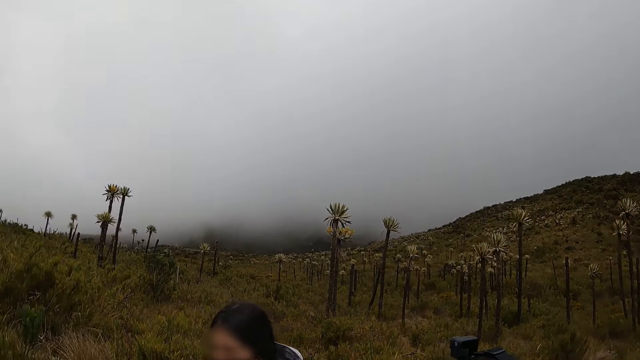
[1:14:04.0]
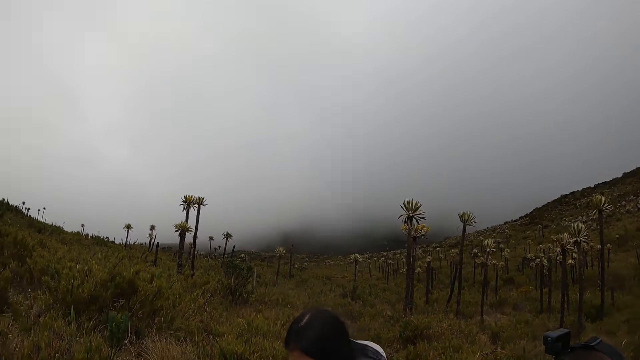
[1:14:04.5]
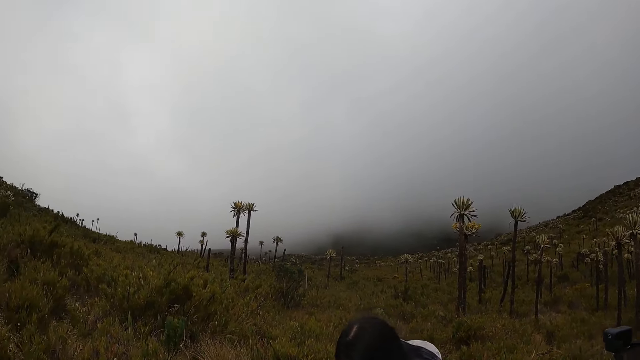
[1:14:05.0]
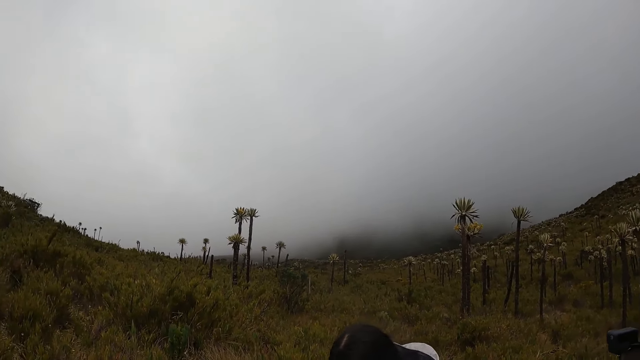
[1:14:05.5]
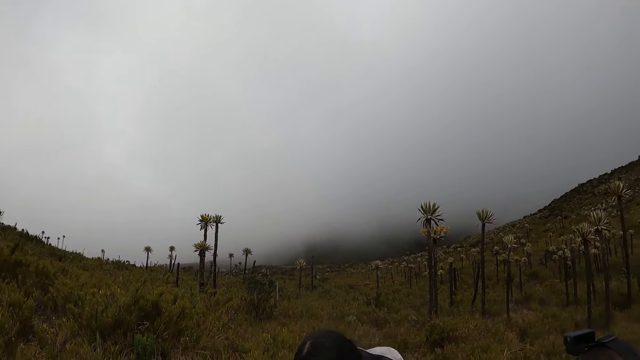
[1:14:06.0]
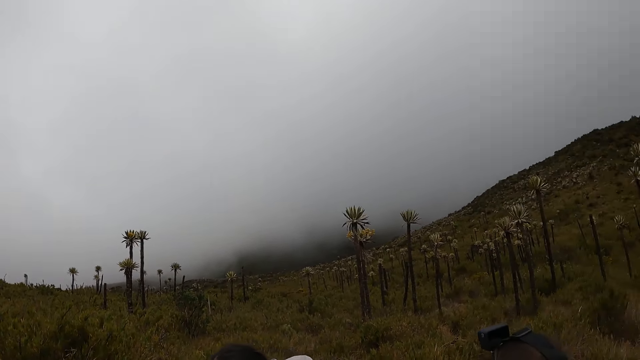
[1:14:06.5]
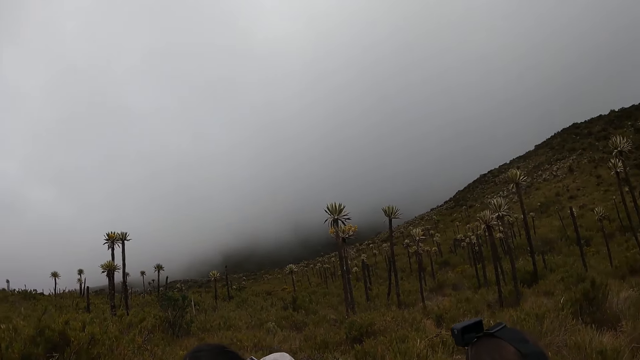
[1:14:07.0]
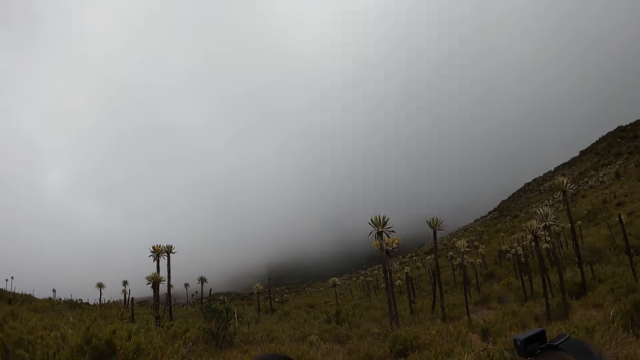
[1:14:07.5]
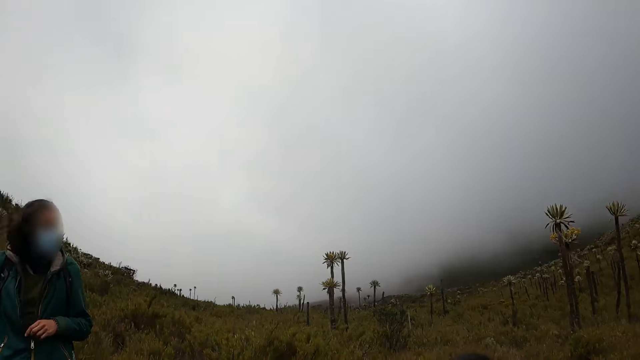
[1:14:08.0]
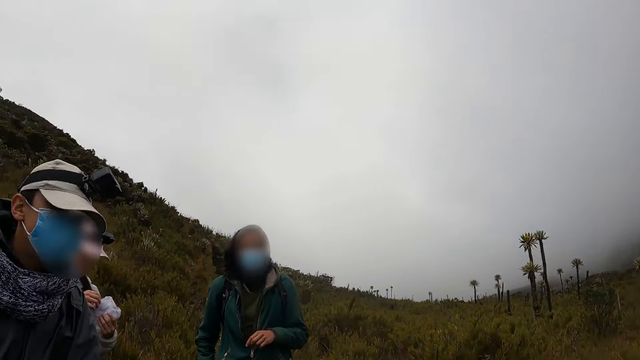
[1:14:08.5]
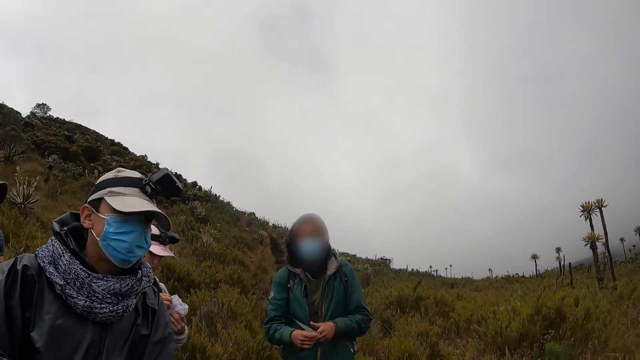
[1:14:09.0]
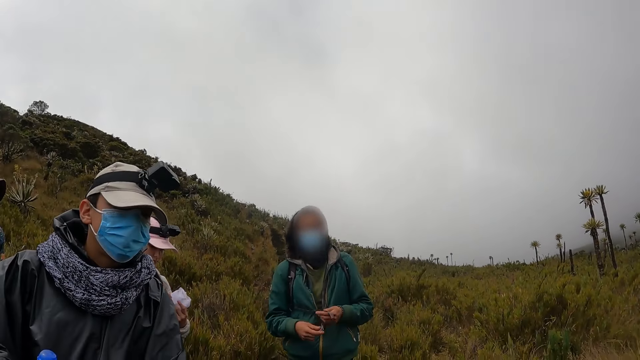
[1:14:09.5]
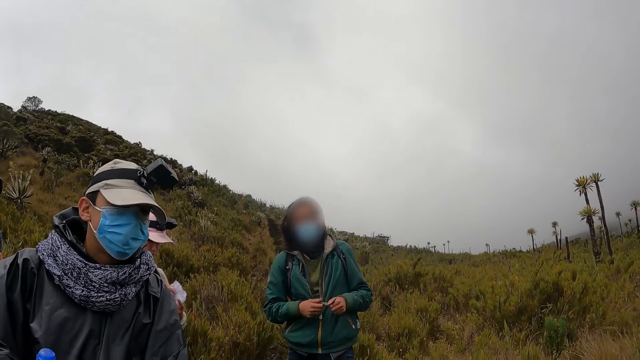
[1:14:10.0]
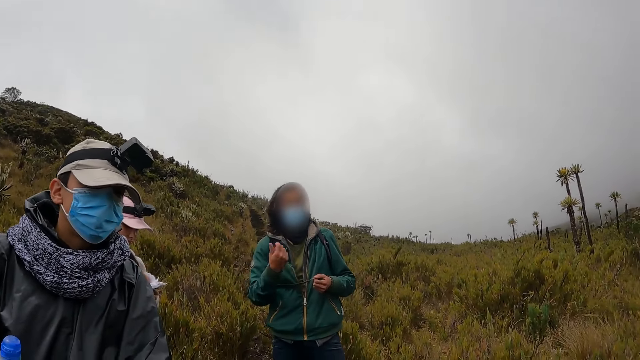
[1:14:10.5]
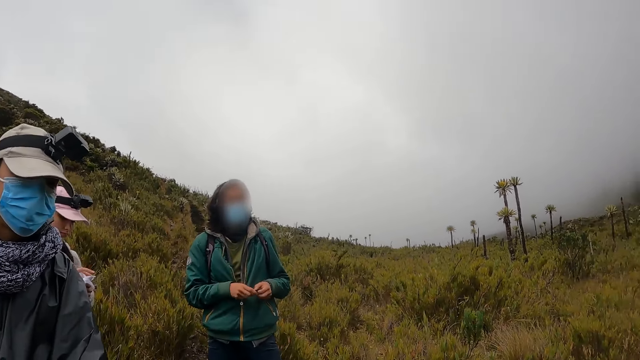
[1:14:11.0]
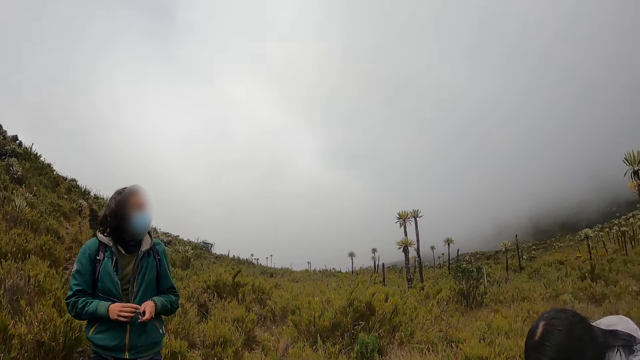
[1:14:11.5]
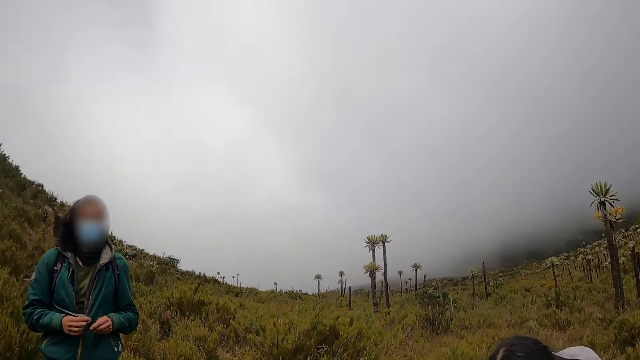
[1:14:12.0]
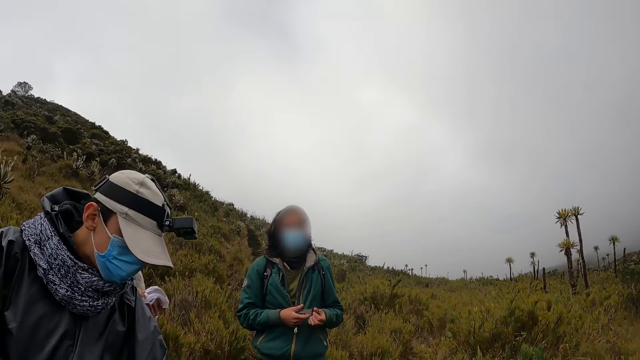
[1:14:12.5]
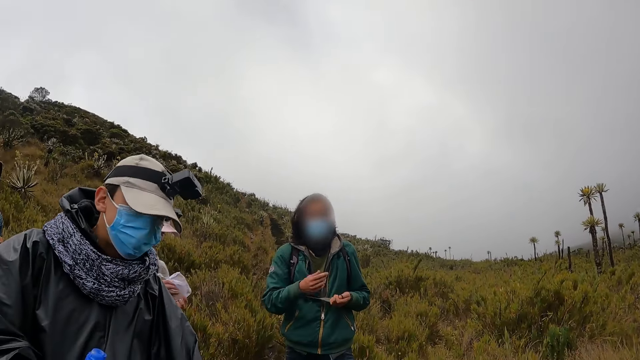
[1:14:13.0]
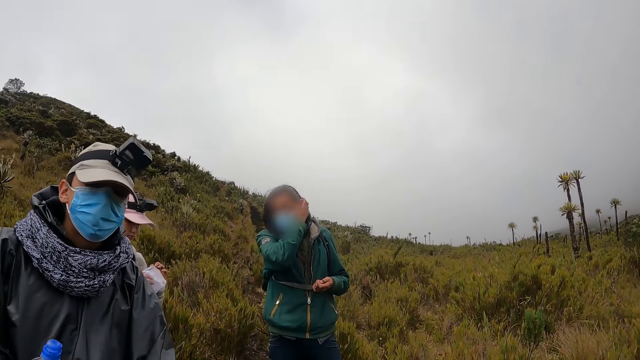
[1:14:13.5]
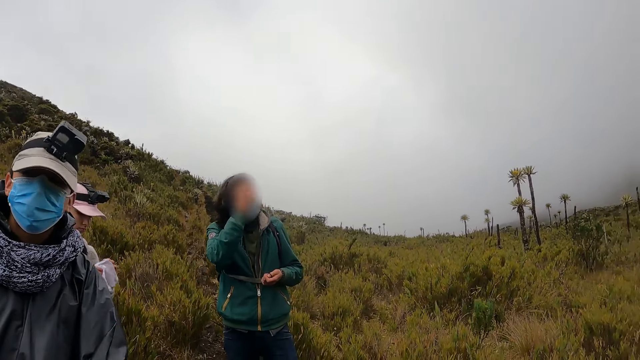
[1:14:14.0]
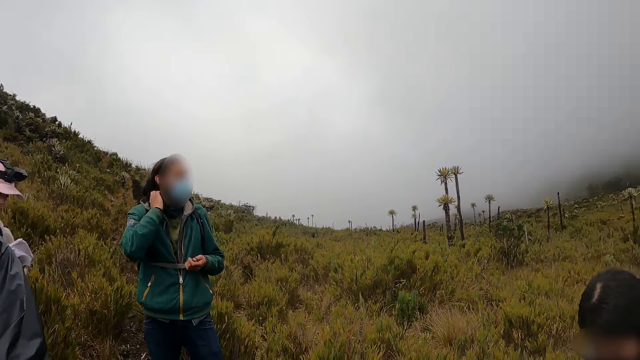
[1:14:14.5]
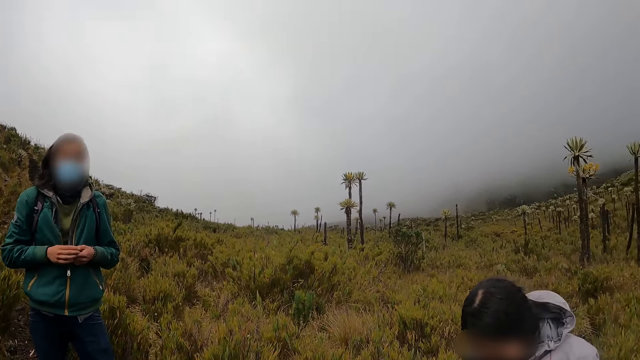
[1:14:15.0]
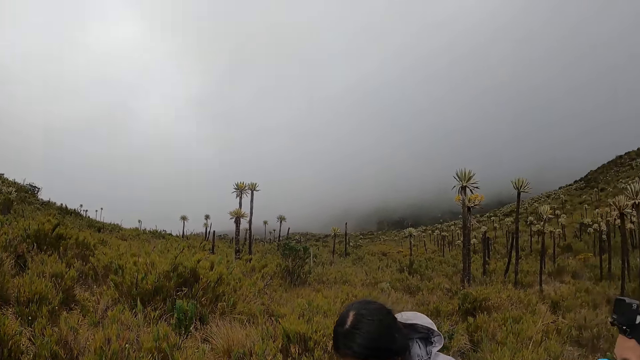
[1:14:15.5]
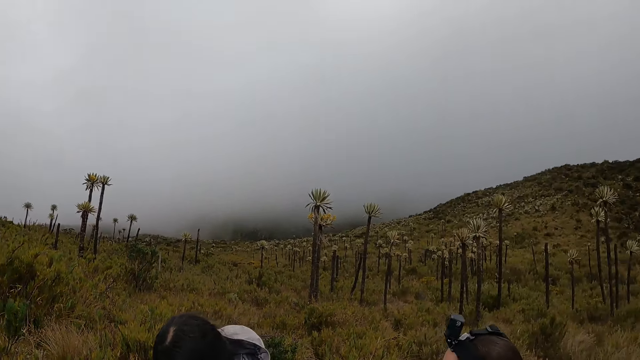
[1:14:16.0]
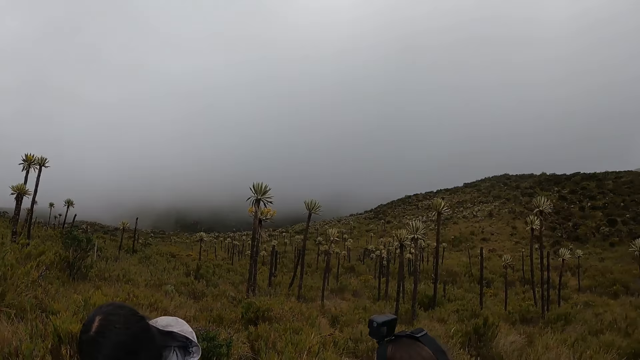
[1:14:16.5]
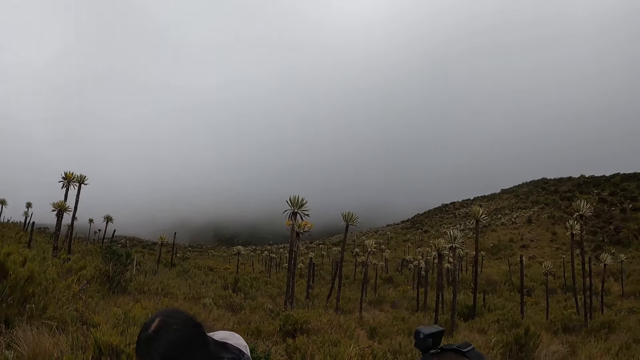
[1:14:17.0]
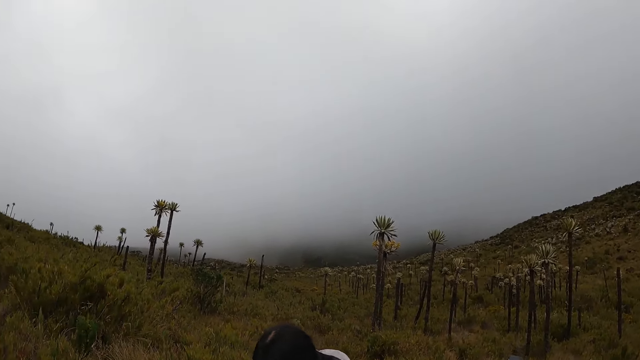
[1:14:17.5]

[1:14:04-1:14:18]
The camera wearer converses with a man and another man. They look around the vegetation. The second man moves his hair. The camera wearer looks around the vegetation.

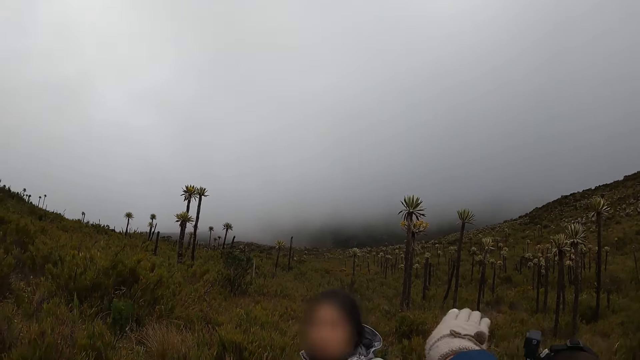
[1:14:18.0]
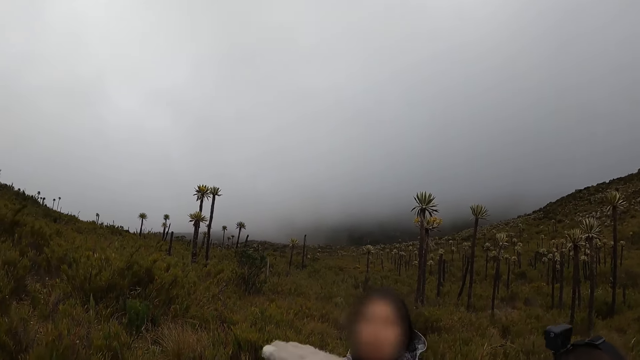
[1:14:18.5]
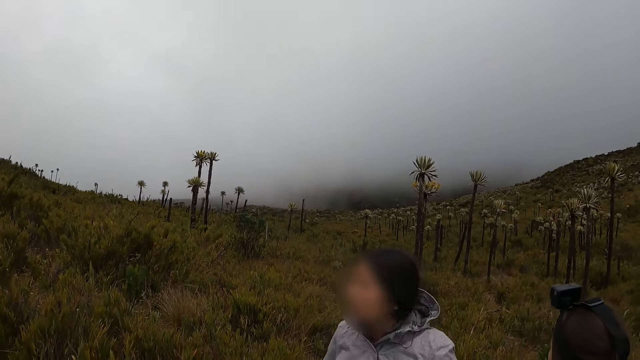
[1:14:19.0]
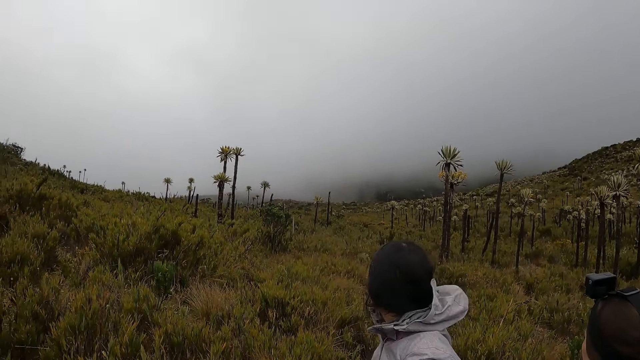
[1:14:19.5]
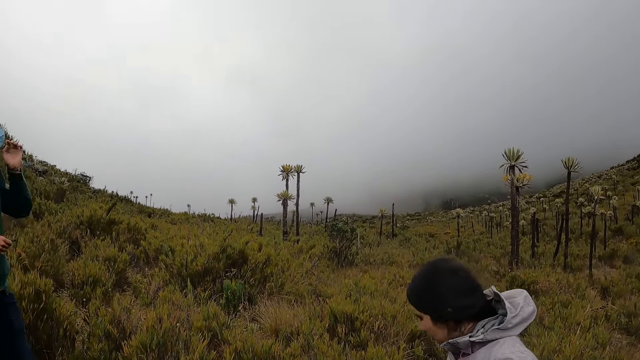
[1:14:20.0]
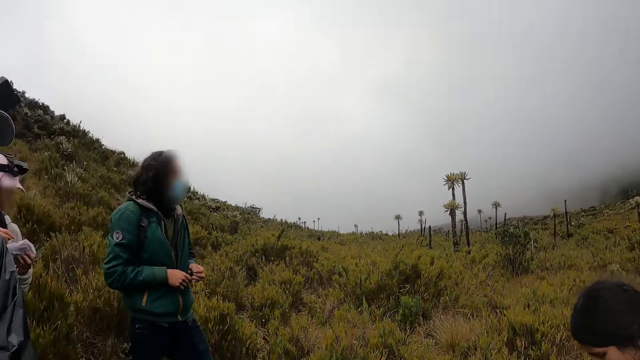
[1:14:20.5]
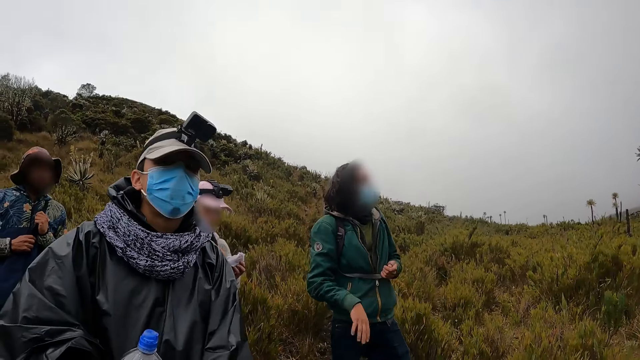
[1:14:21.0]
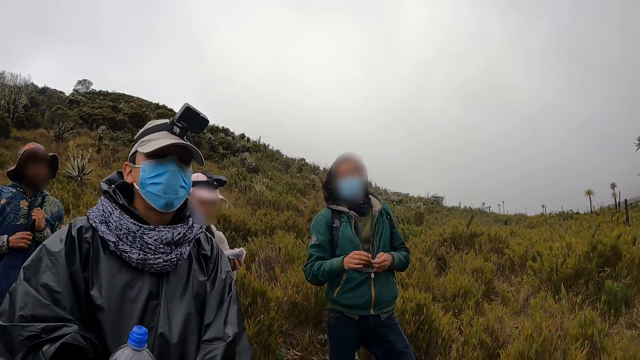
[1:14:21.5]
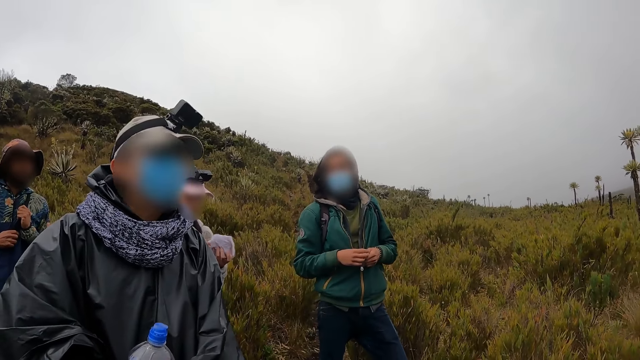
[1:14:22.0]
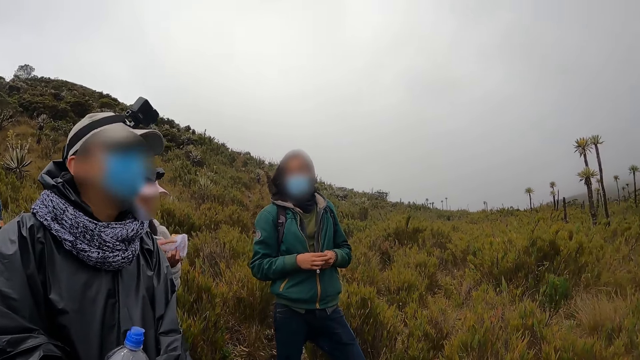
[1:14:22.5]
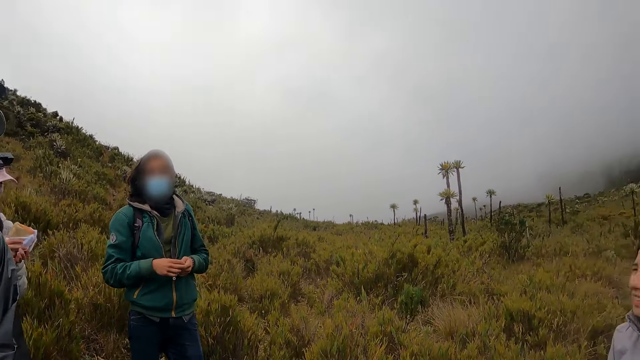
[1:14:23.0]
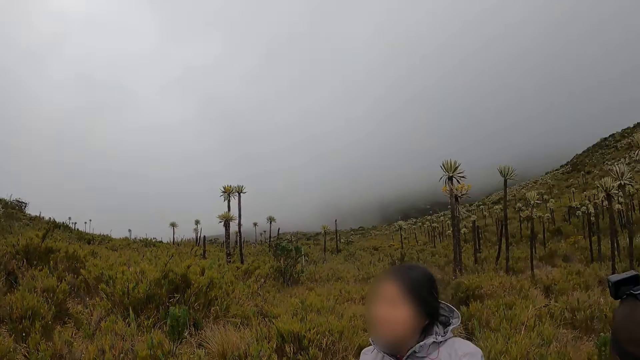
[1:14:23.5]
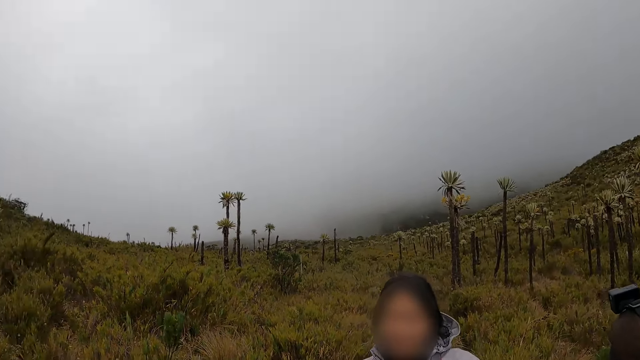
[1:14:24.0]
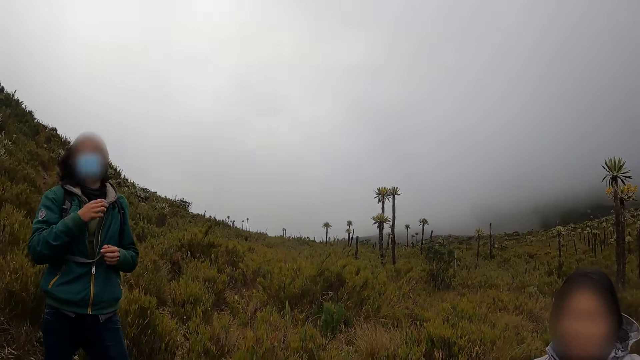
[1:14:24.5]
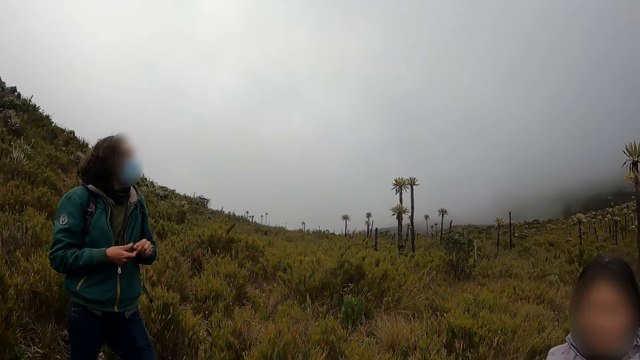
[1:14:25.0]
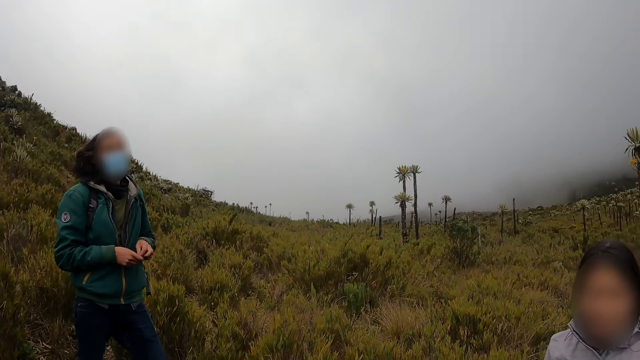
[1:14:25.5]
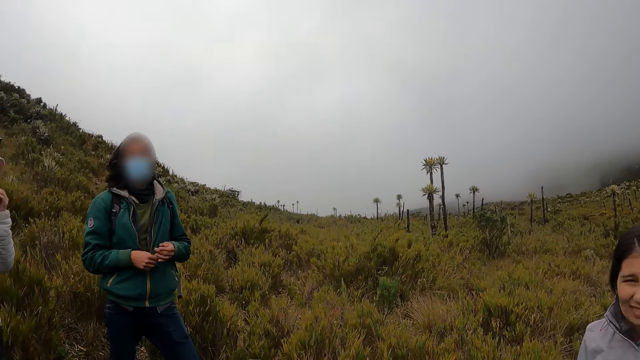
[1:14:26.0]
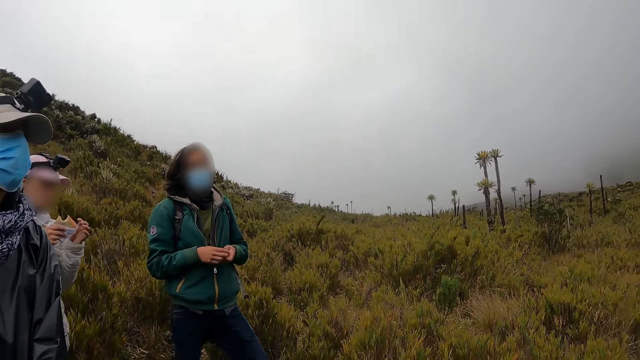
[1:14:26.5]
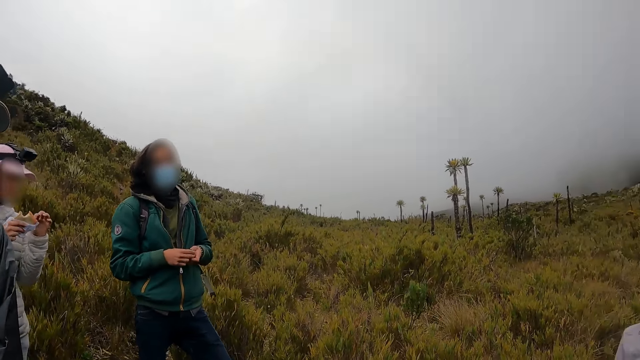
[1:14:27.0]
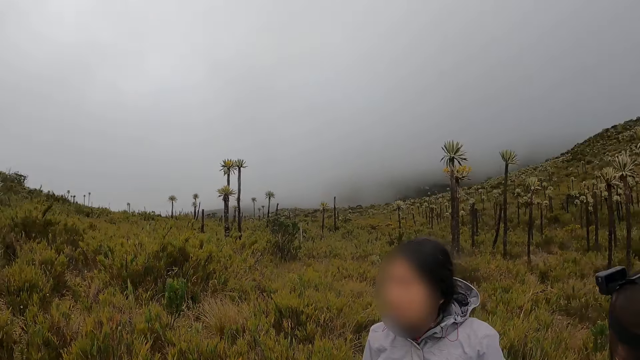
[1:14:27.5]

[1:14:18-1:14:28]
The camera wearer converses with a woman and another woman. They converse with a man and another man. They look around the vegetation. They converse with the second man.
